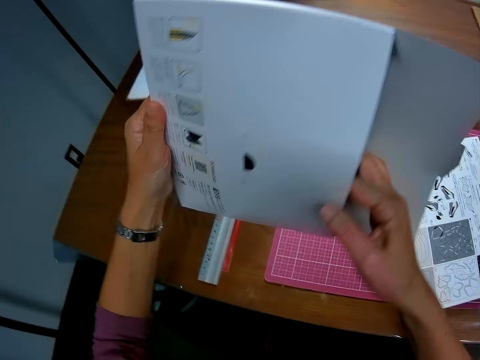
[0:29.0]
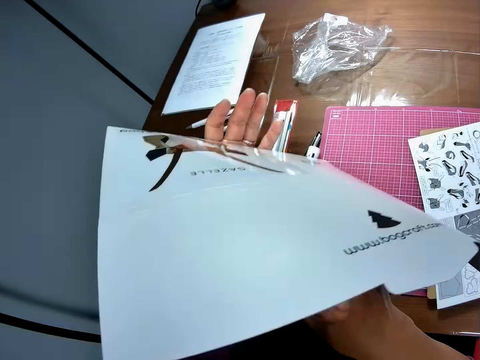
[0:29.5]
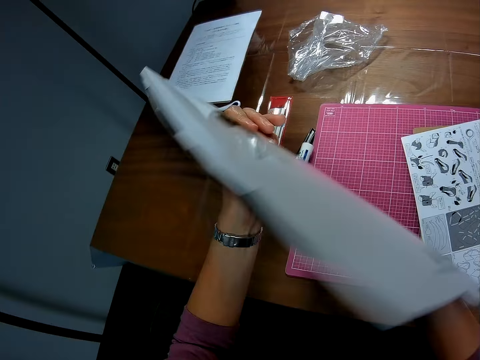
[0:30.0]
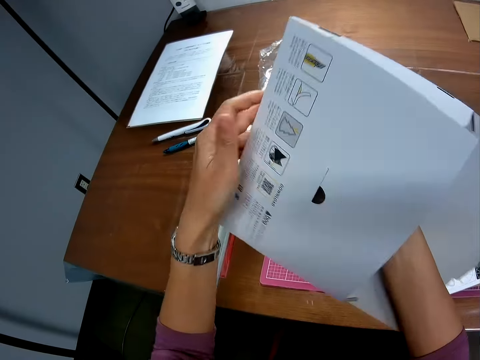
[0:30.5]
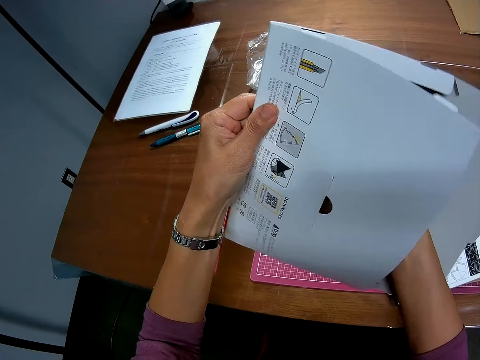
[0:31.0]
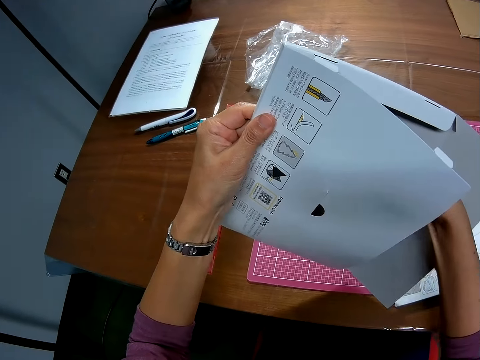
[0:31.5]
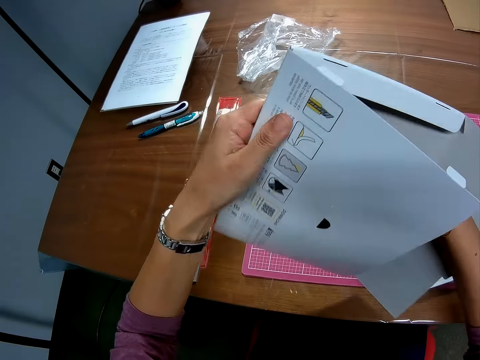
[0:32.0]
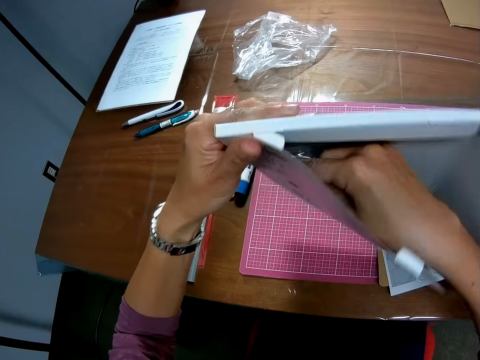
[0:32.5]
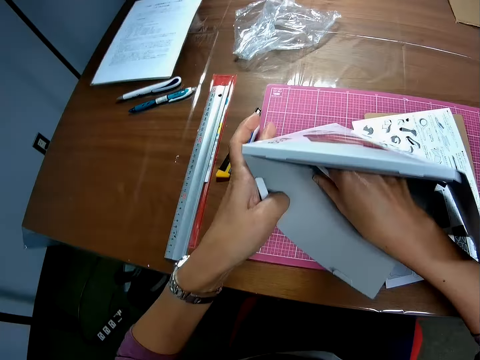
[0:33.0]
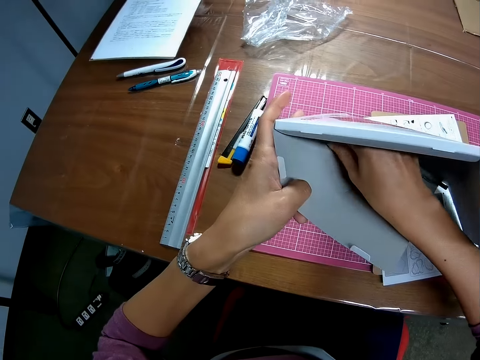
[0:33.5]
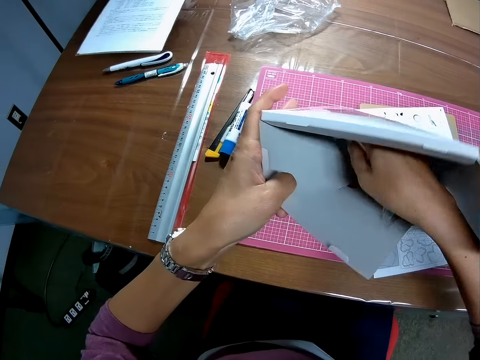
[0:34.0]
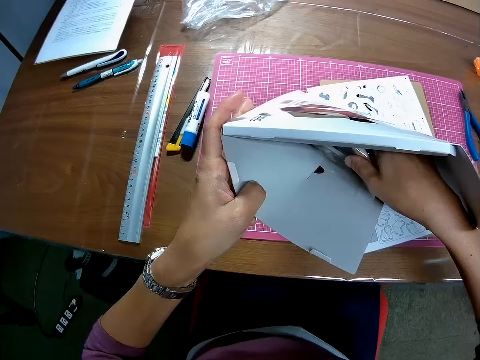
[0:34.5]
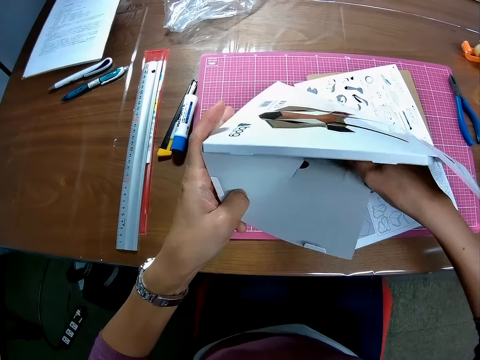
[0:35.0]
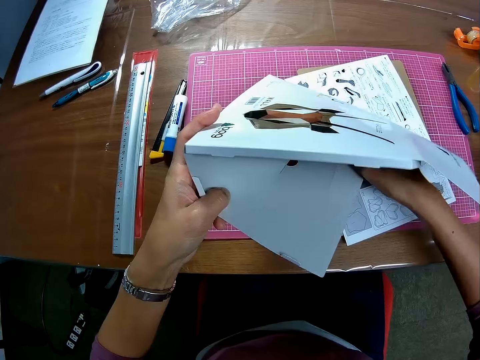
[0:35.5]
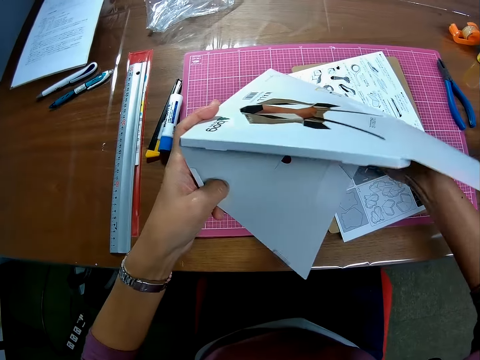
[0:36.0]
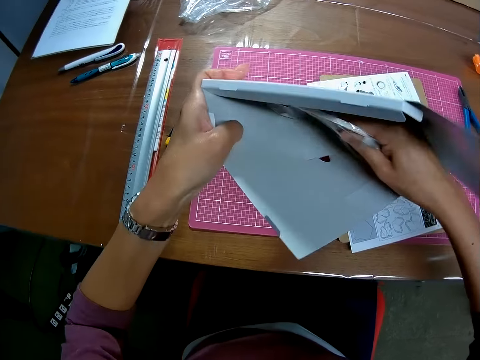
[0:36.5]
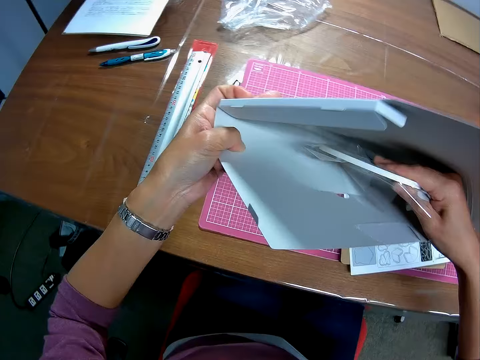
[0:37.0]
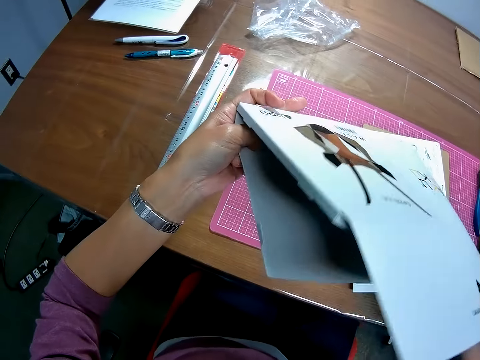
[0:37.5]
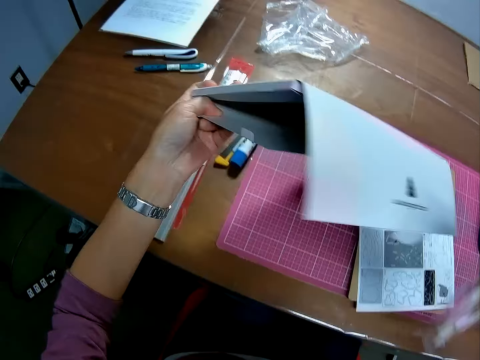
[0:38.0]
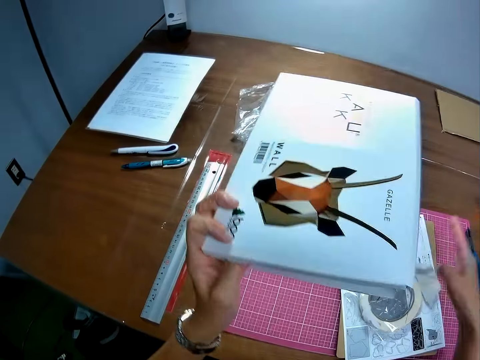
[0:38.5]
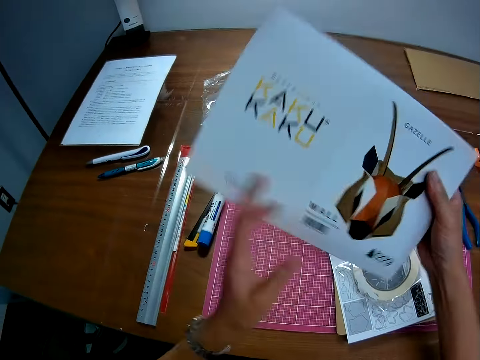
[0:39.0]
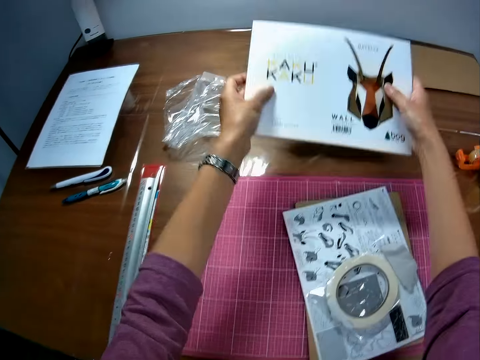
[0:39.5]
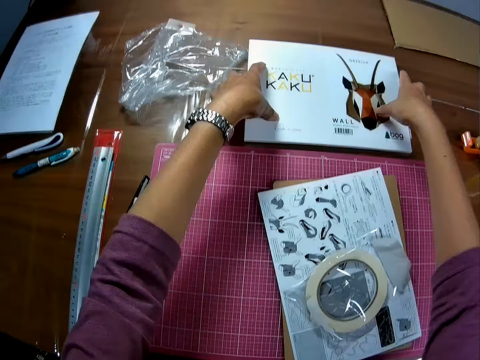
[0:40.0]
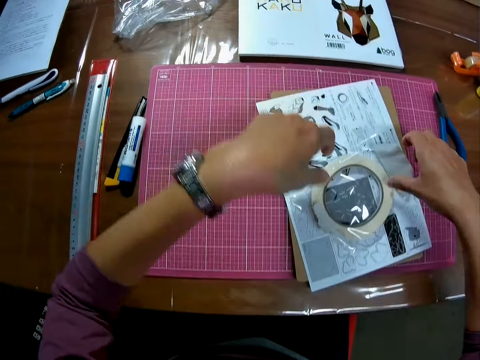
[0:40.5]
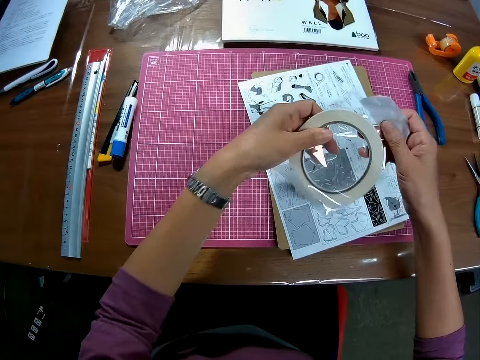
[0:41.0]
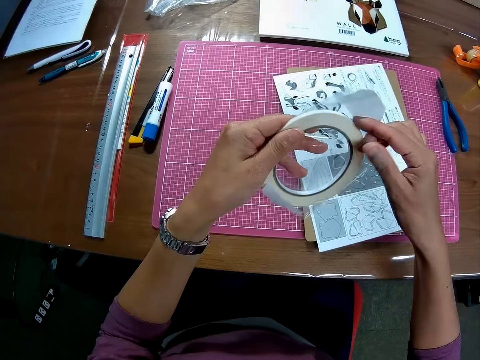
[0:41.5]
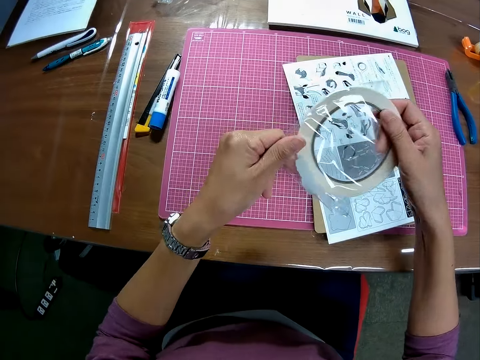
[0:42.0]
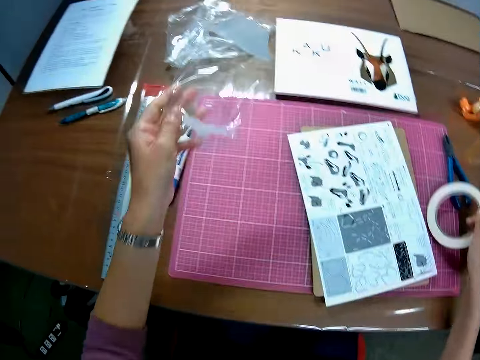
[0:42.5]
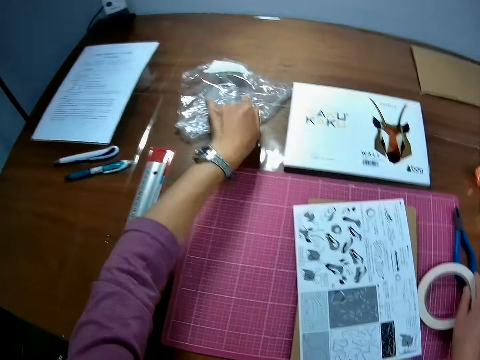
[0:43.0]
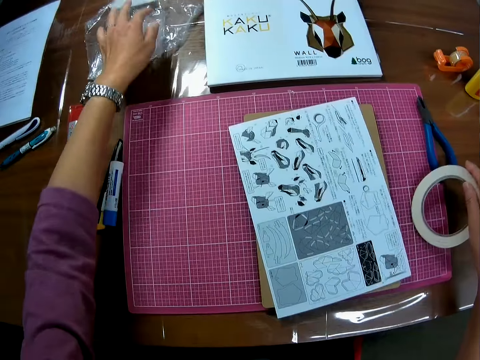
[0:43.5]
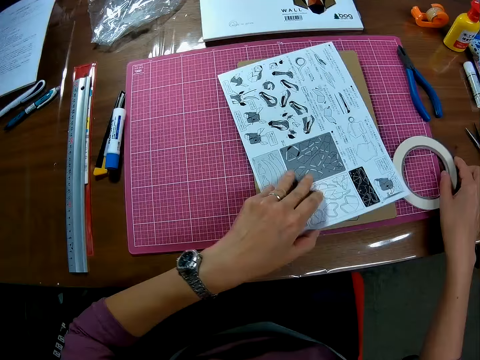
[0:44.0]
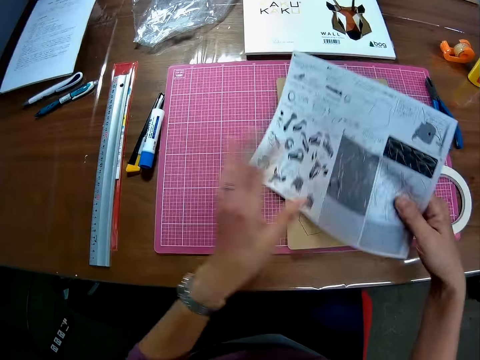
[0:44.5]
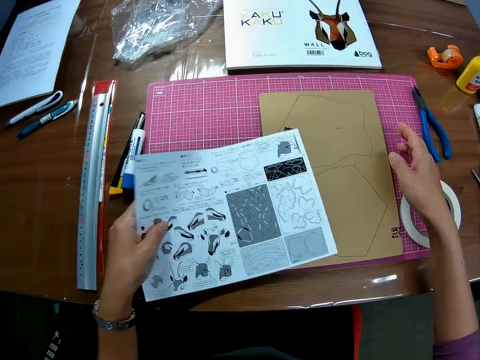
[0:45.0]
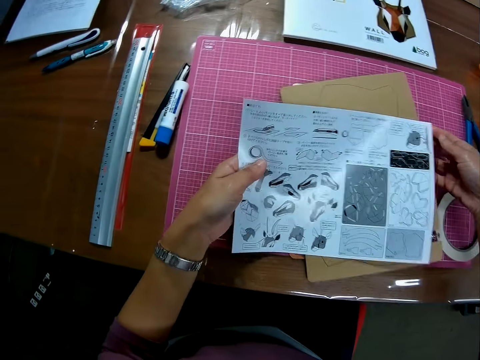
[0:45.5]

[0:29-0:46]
The camera wearer touches the package. He holds the packaging box with both hands. He dips his right hand into the package. He picks another polythene from the package. He pulls a masking tape. He drops the polythene on the instruction manual. He puts the masking tape on paper. He drops the package on the table. He picks the polythene from the instruction manual. He picks the masking tape. He removes a tape from the polythene. He unwraps the masking tape. He drops the polythene on the table. He drops the tape on the table. He picks the instruction manual from the craft. He picks the crafts from the table.

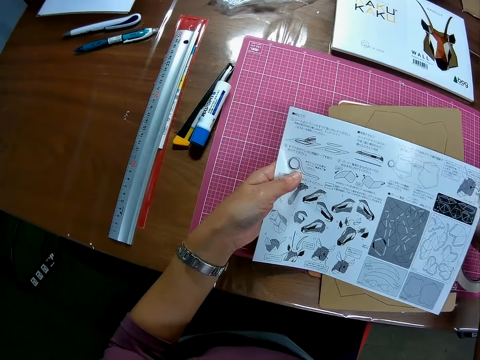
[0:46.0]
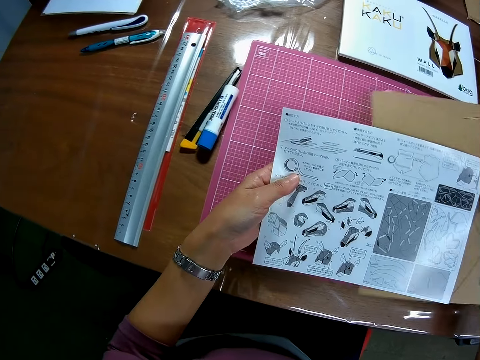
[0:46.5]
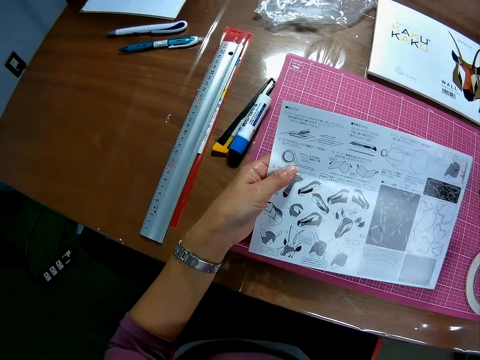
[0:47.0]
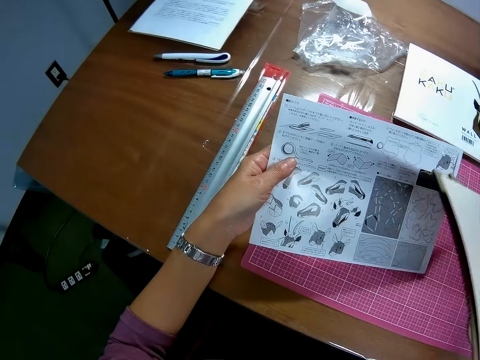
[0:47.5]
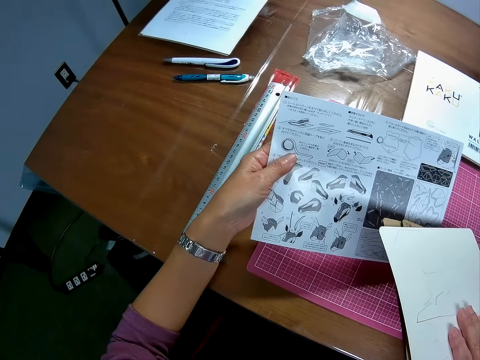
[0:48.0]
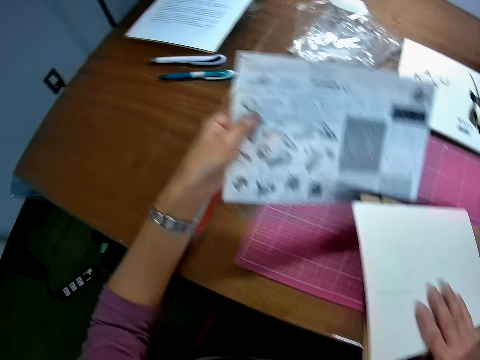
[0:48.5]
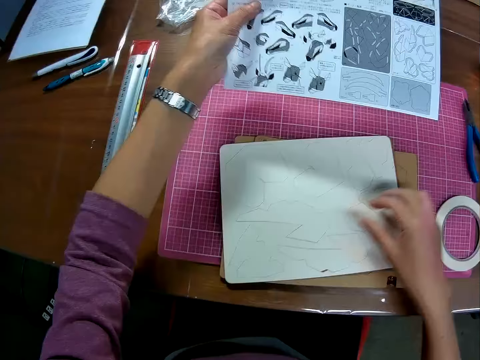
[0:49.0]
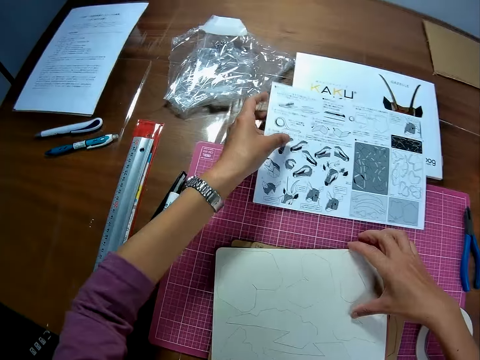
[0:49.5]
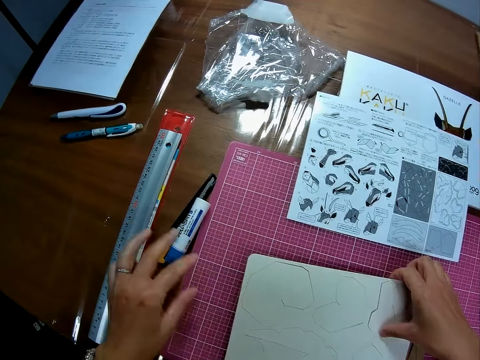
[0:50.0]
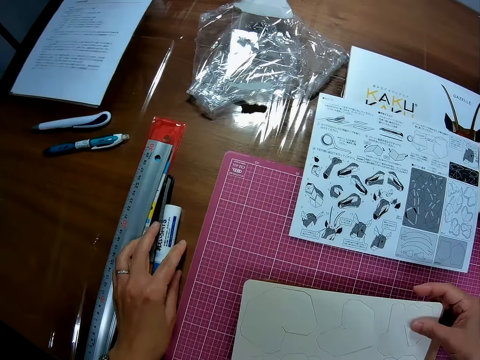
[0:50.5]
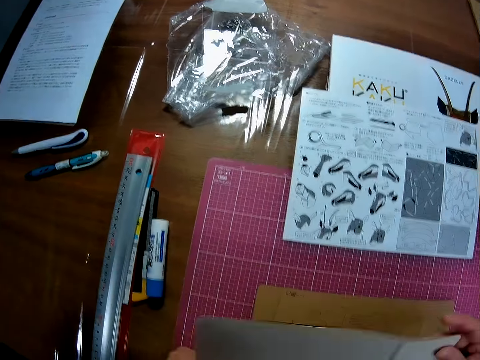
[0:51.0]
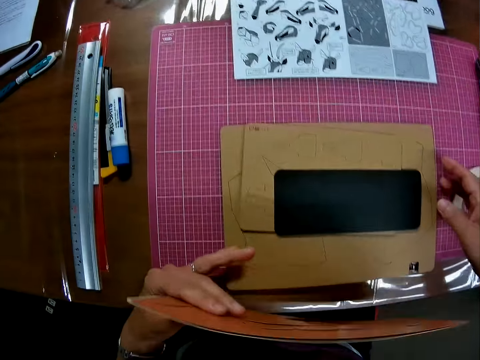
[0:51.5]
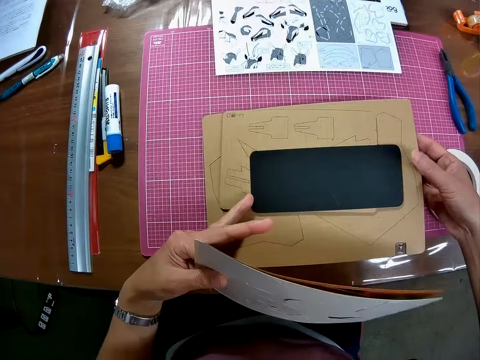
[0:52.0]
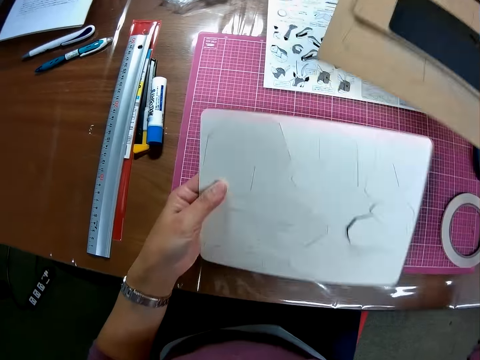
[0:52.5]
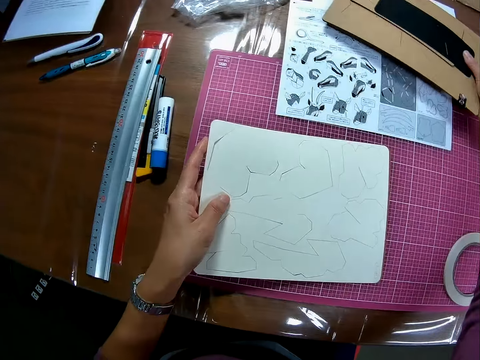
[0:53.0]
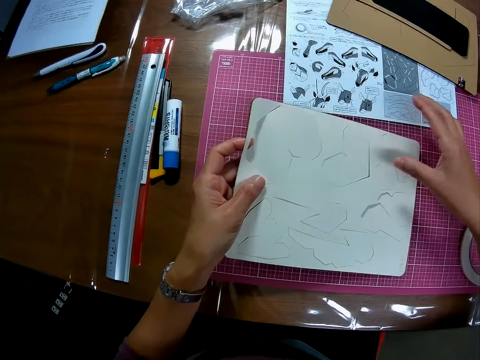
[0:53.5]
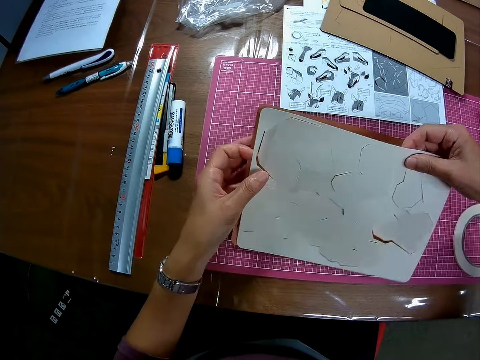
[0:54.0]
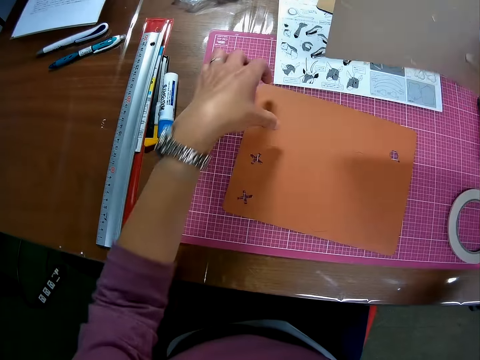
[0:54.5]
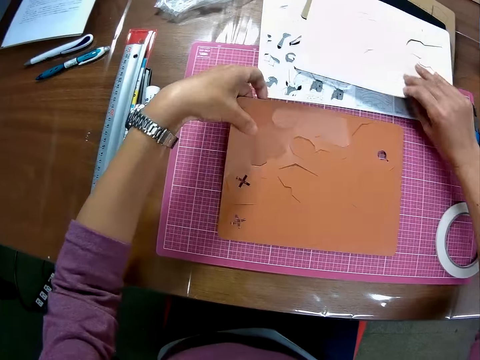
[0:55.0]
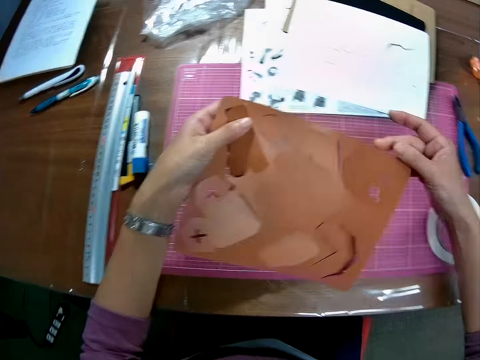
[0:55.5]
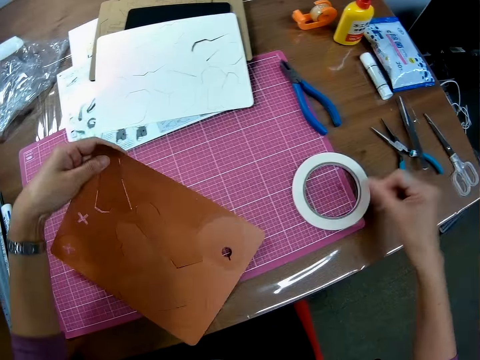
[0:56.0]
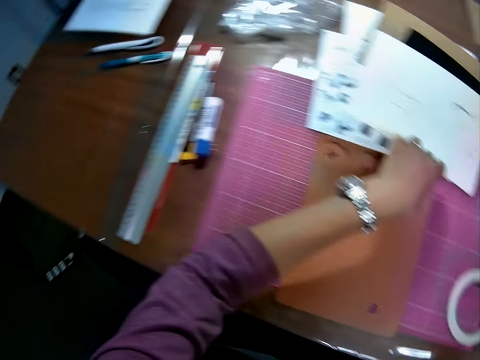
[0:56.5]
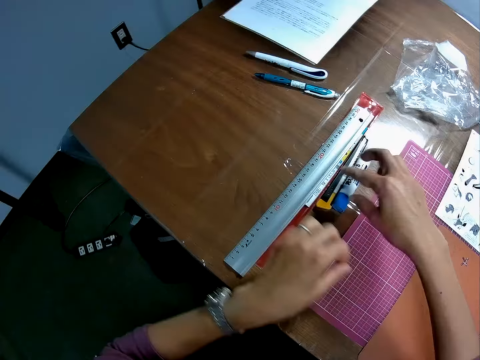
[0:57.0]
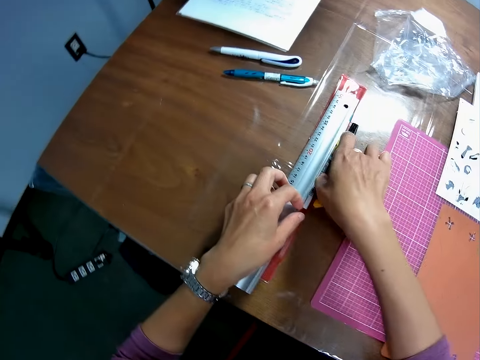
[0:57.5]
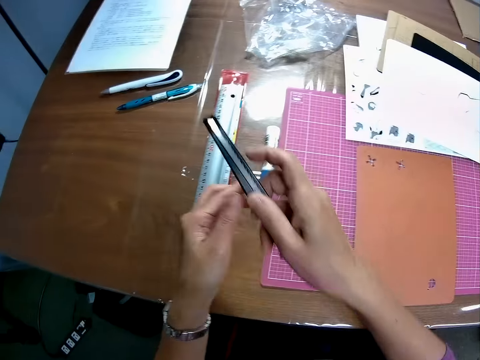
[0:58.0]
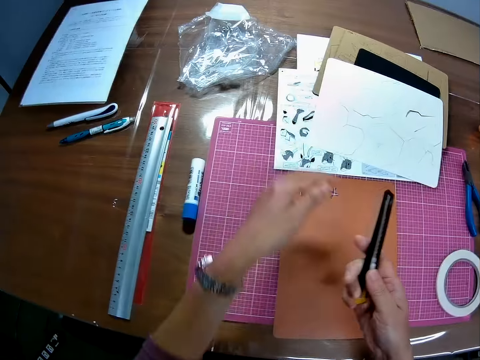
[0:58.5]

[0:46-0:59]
The camera wearer pulls papers off the cutting mat. He drops the craft on the cutting mat. He drops the instruction manual on the package. He moves a glue on the table. He passes the crafts to his left hand. He lifts papers. He picks the craft with his right hand. He drops the craft on the instruction manual. He passes the craft to his right hand. He lifts the paper off the cutting mat. He drops the white colored craft on the instruction manual. He holds the papers. He picks the brown colored craft from the cutting mat. He drops the brown colored craft on the instruction manual. He pulls his hand off the papers. He holds a ruler. He picks a craft knife or stylus knife from the table.
